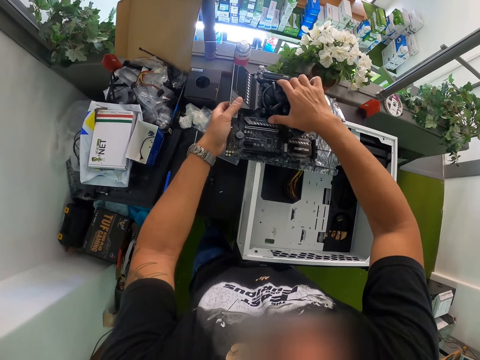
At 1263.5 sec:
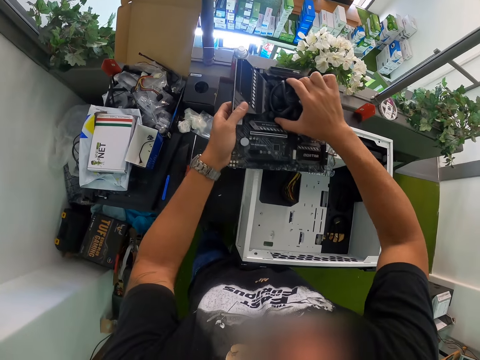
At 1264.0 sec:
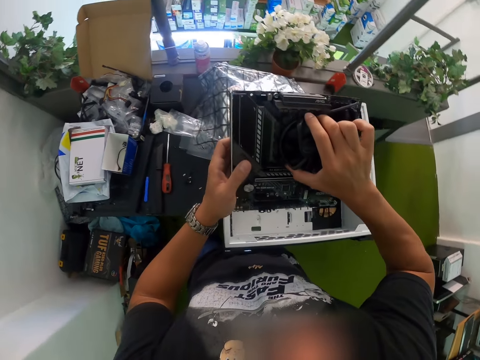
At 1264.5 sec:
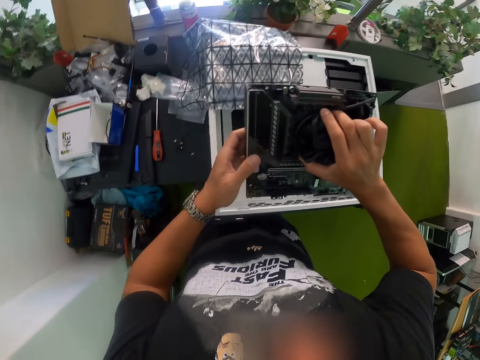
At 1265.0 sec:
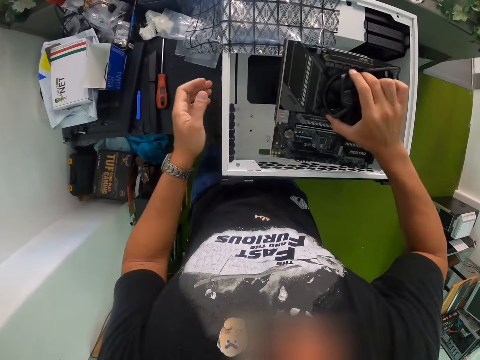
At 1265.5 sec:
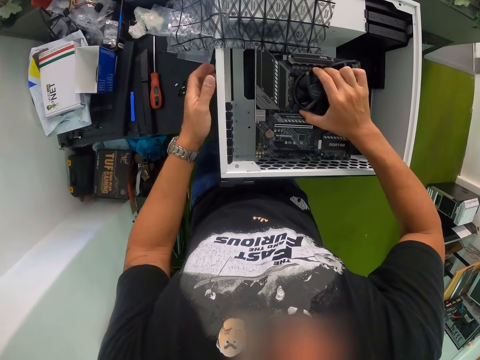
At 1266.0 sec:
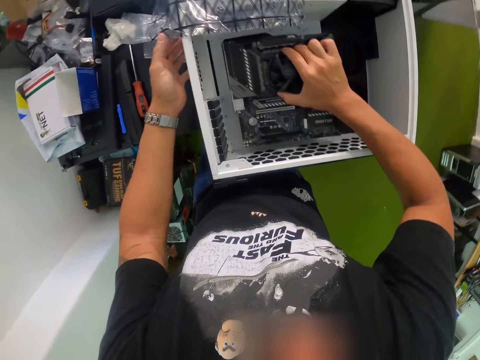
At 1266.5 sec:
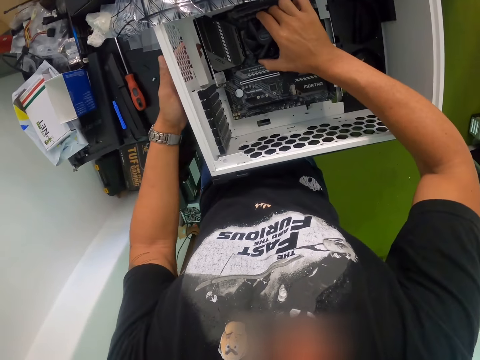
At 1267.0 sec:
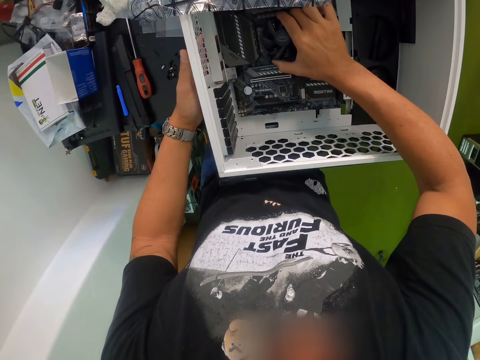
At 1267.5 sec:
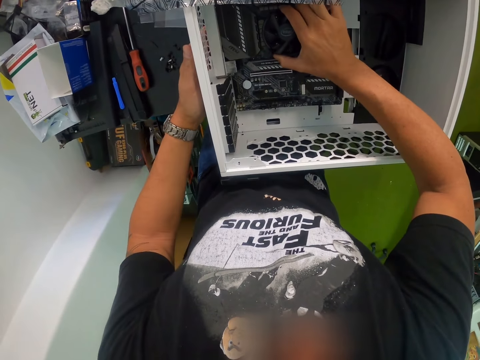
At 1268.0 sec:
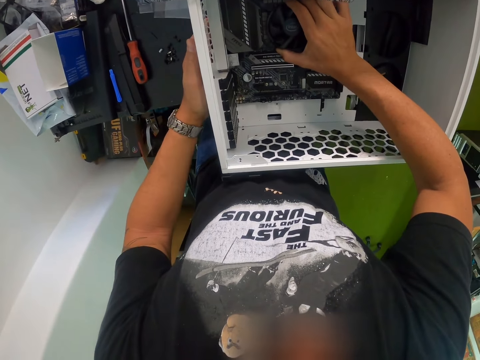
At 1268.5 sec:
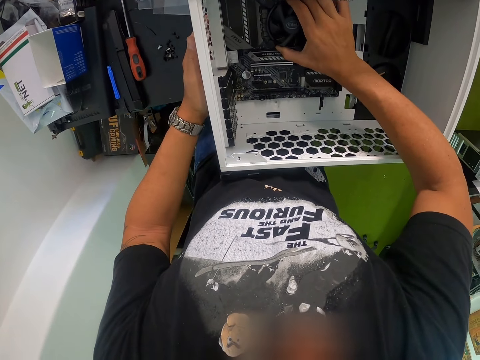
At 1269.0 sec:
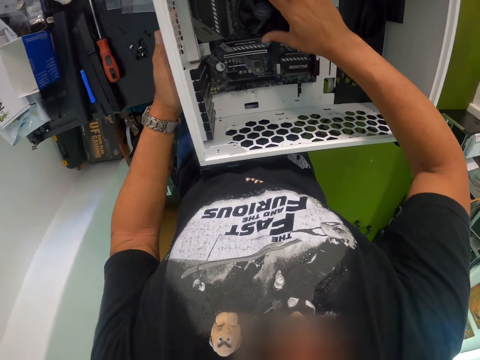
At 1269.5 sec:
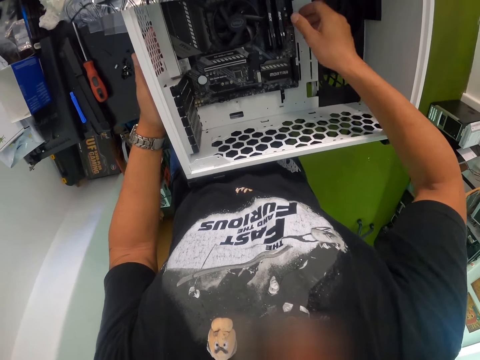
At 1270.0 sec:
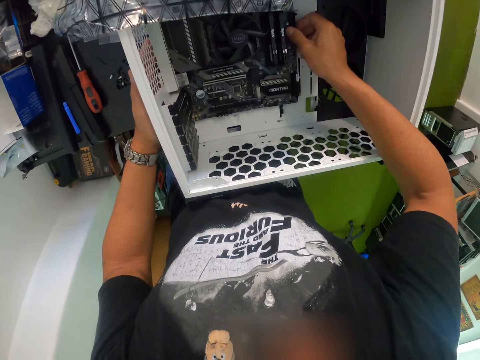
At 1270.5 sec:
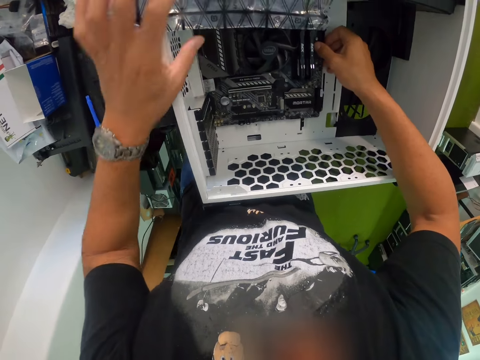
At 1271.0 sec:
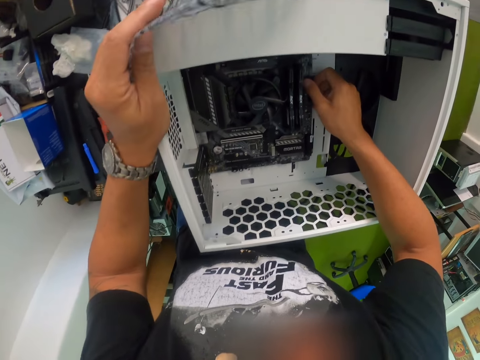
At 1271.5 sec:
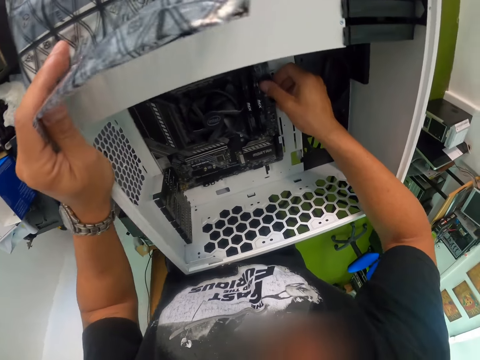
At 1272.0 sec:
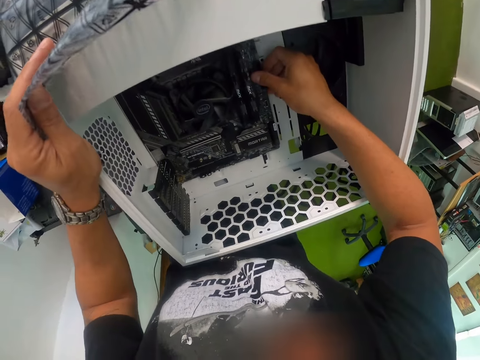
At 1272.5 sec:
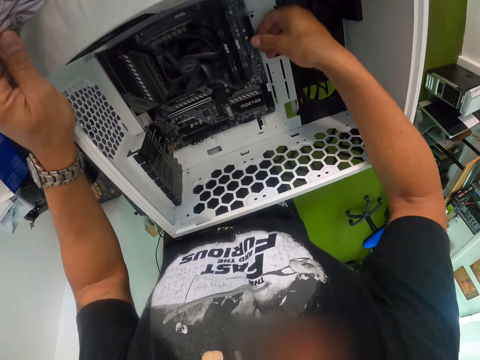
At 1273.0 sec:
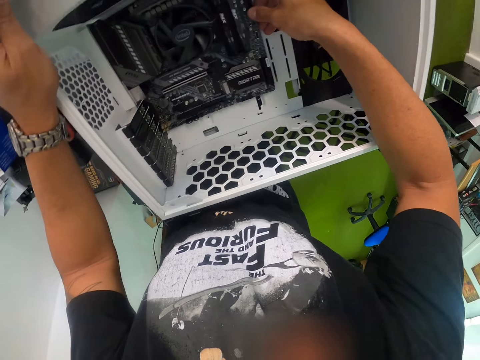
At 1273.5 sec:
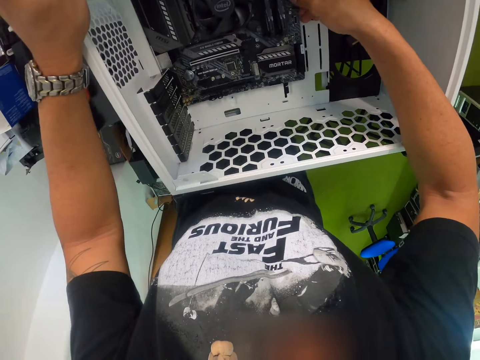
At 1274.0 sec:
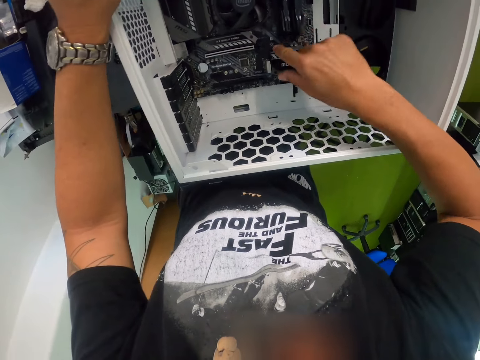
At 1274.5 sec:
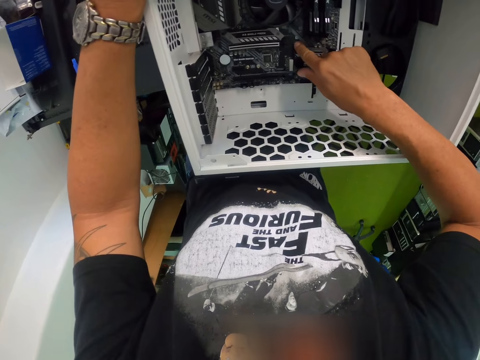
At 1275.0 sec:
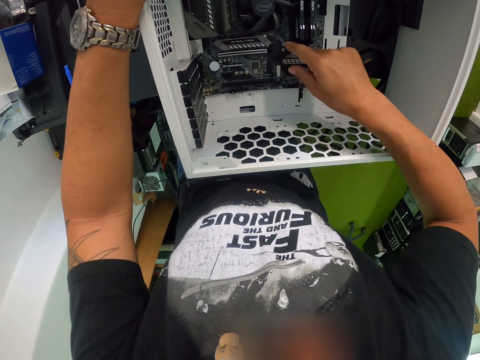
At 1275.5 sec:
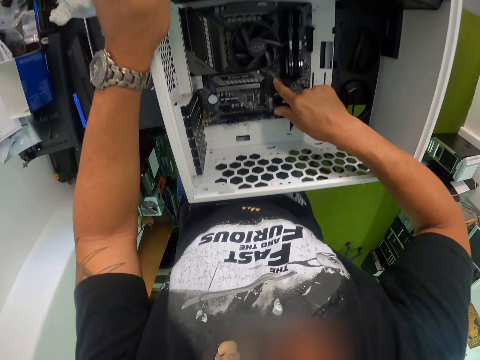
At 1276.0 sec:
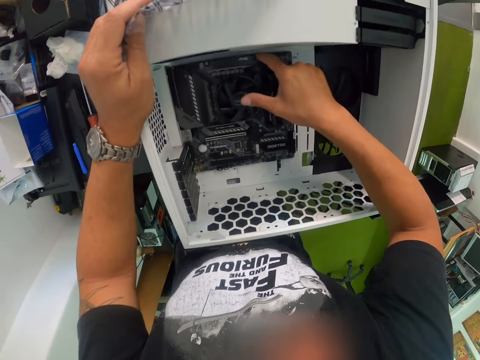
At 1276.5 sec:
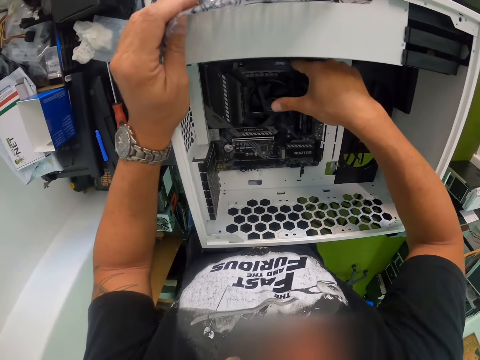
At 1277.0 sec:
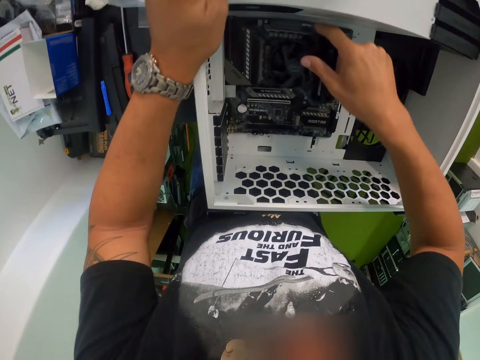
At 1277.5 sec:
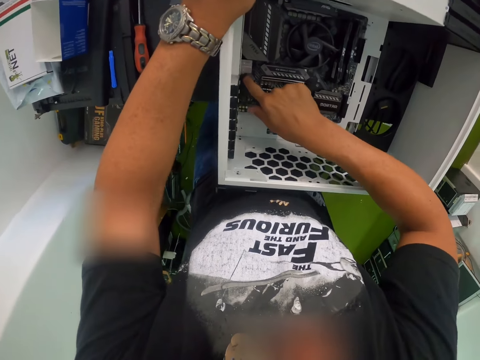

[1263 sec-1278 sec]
The camera wearer picks up the motherboard from the plastic pack with his hands. He puts the motherboard into the computer casing. He lifts up the plastic pack with his left hand. He fixes the motherboard into the computer casing with his right hand.

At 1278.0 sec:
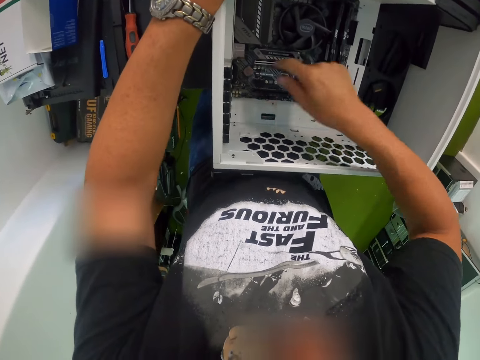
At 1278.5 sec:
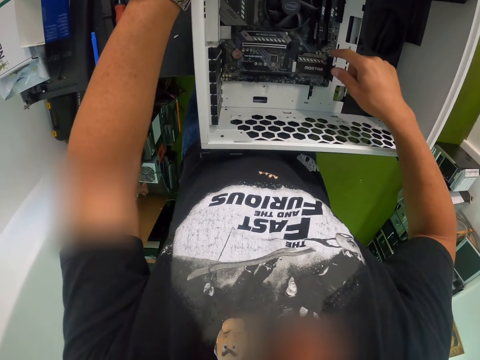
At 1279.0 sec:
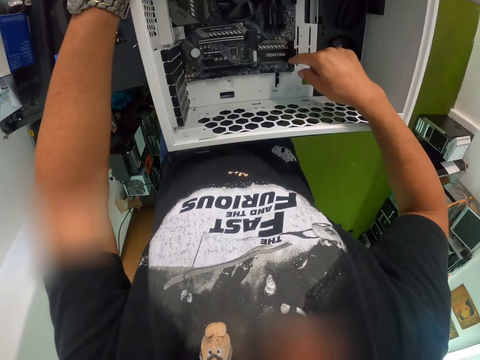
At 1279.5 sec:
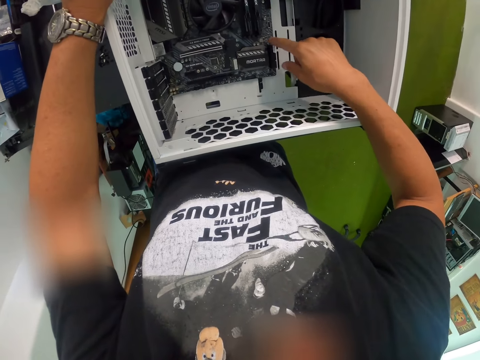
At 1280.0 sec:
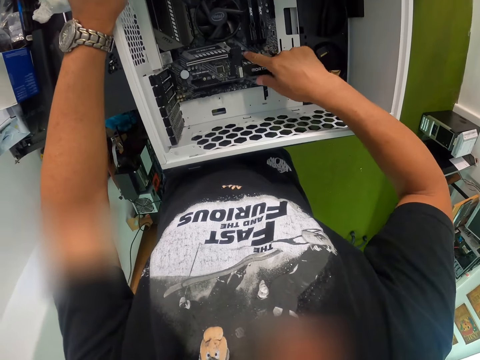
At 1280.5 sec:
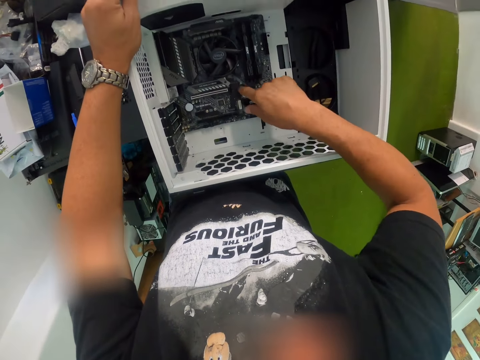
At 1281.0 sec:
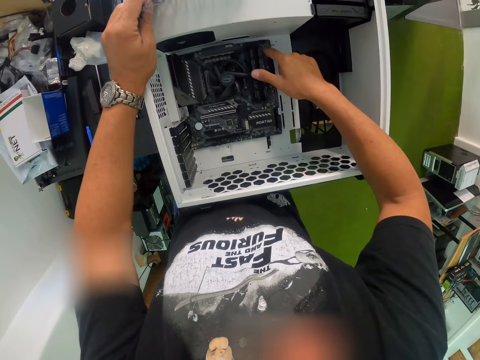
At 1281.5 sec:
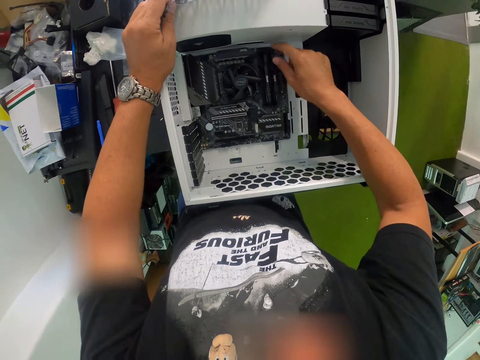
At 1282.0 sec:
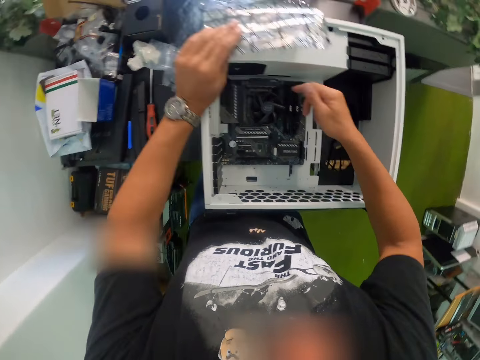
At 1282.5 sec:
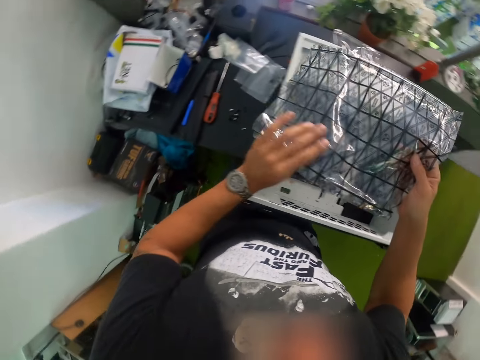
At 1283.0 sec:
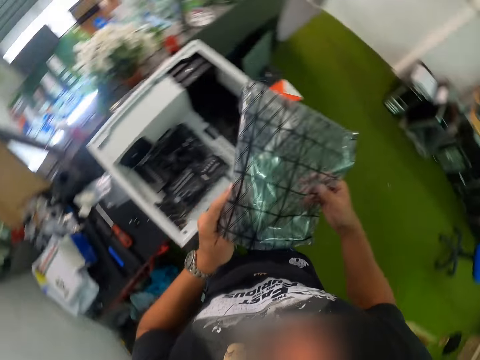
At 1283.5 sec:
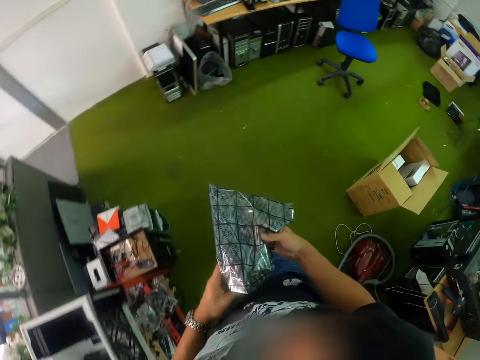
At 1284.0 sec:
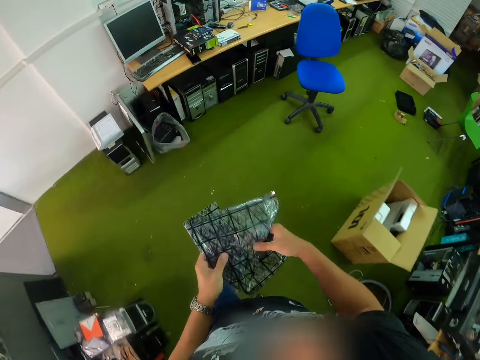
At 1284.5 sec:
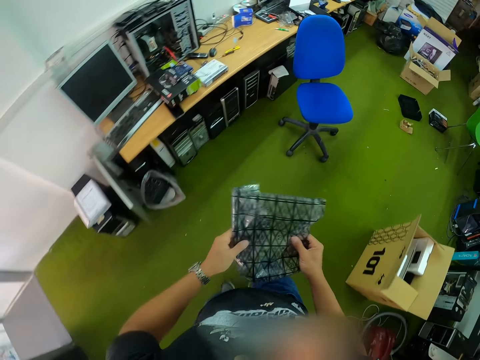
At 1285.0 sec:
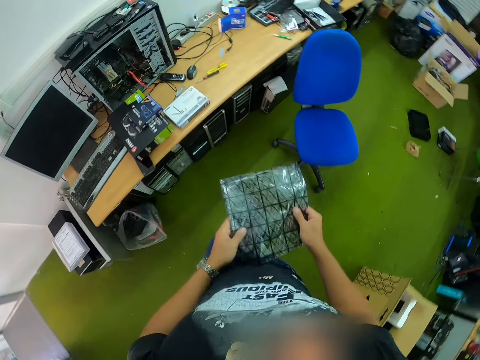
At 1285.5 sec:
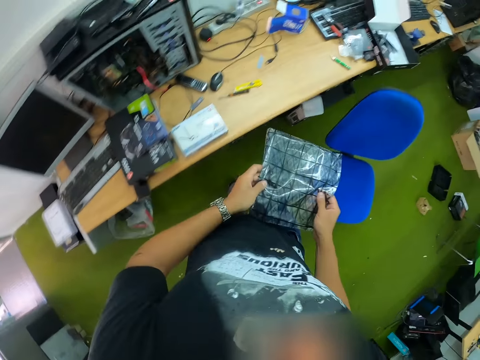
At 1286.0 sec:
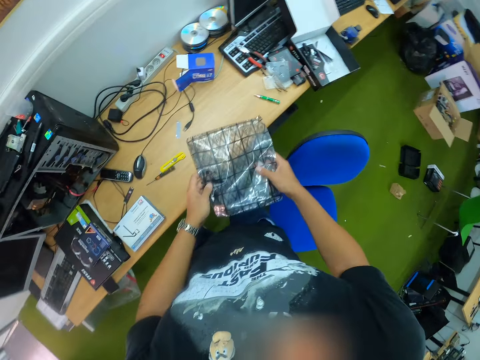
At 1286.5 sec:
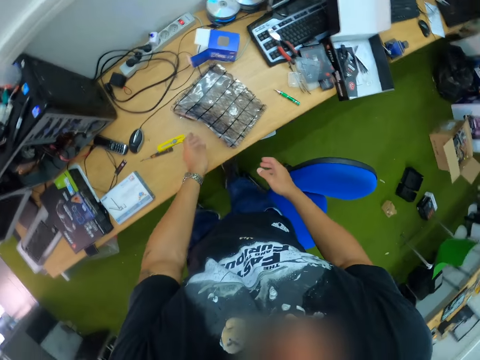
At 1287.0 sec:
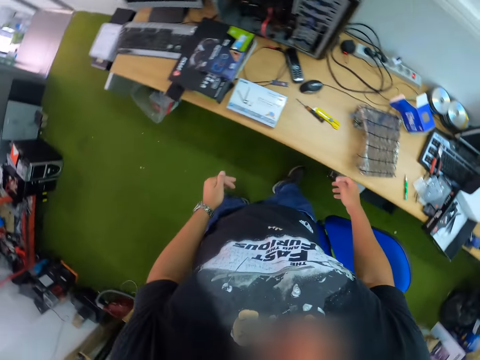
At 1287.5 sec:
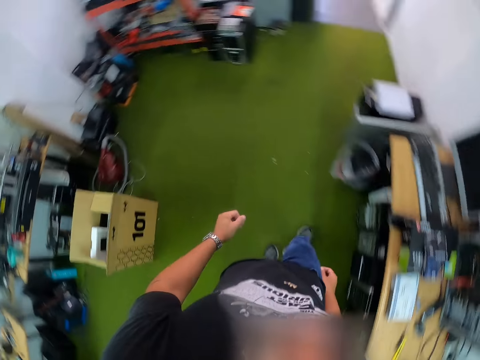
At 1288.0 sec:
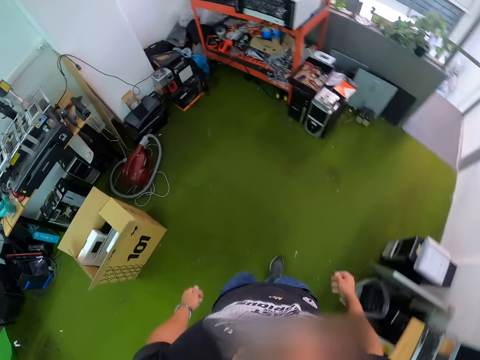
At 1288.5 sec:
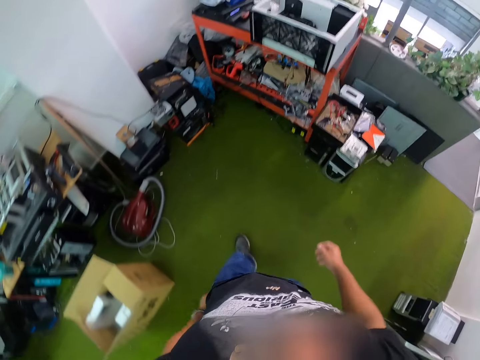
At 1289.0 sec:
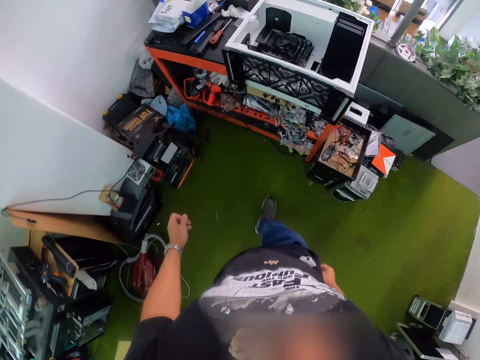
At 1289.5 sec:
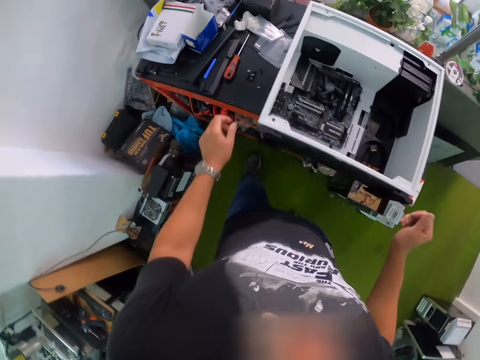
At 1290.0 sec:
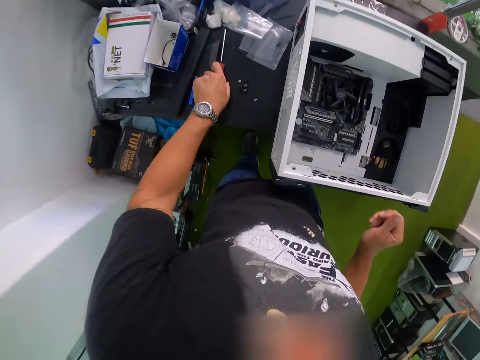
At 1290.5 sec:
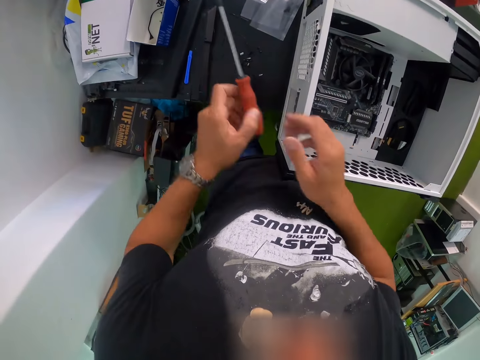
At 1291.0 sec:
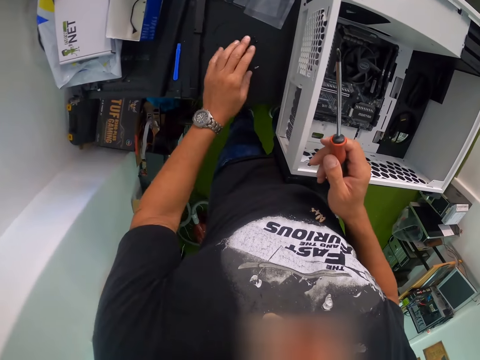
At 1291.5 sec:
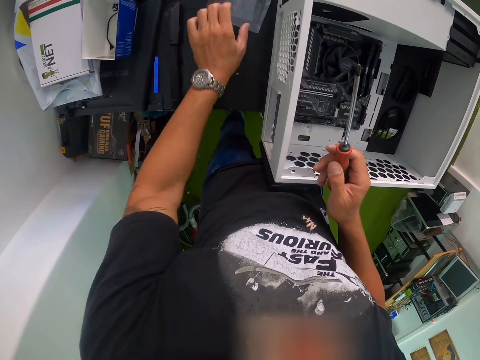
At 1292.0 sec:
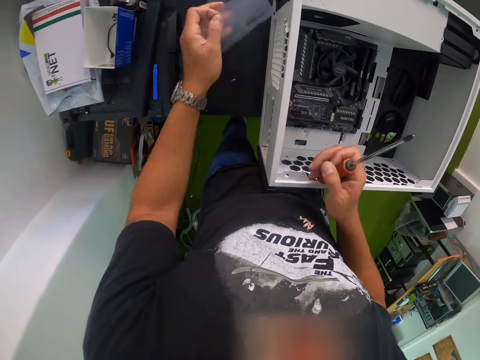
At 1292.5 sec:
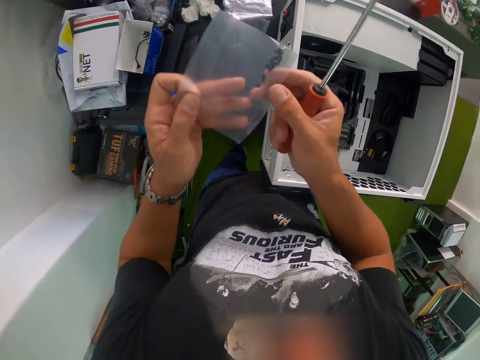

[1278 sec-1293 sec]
The camera wearer removes the plastic pack from the computer casing with his hands. He folds the plastic pack. He holds a paper bag. He drops the plastic pack on the table with his left hand. He walks in the house. He picks up the screwdriver from the table with his left hand. He transfers the screwdriver from his left hand to his right hand. He holds clips. He picks up a pack of screws from the table with his left hand.
